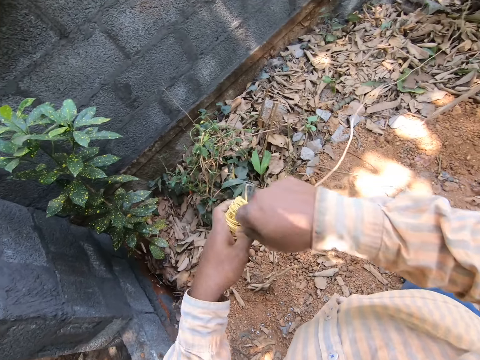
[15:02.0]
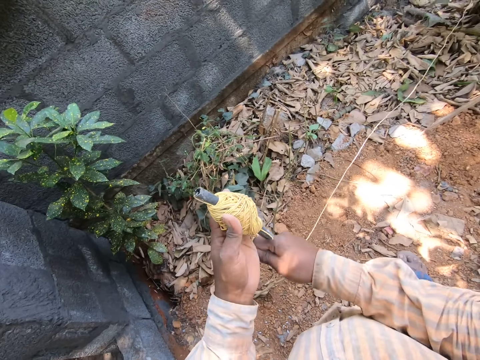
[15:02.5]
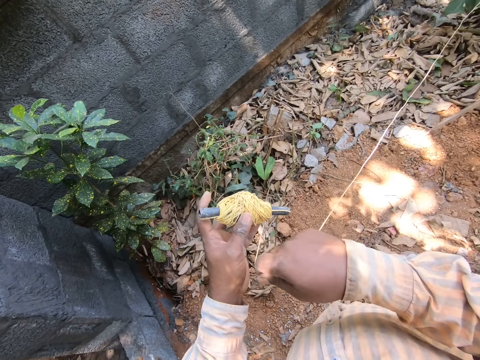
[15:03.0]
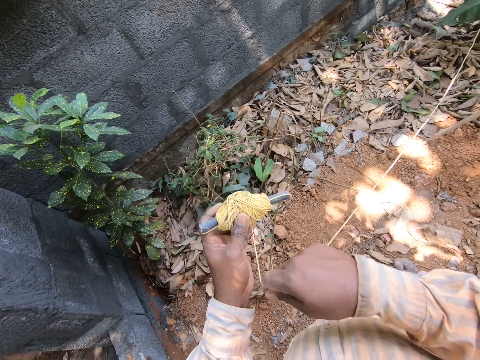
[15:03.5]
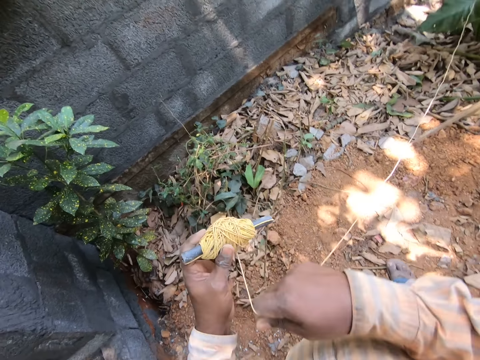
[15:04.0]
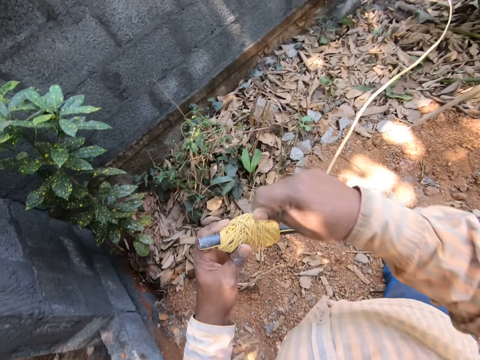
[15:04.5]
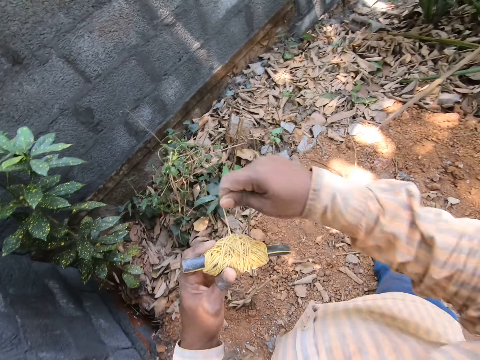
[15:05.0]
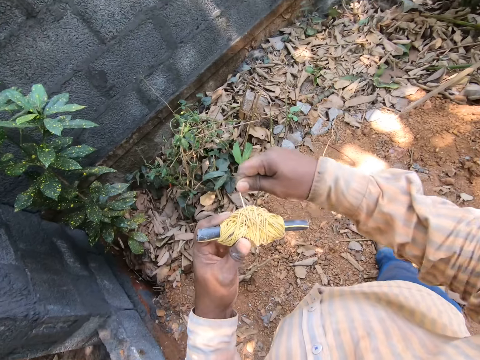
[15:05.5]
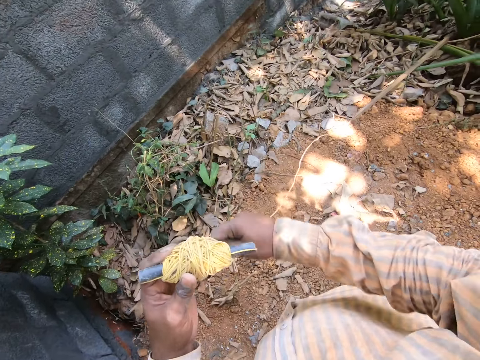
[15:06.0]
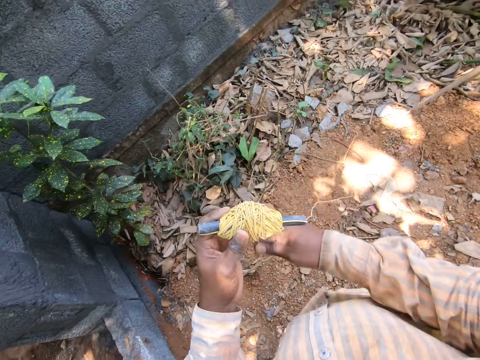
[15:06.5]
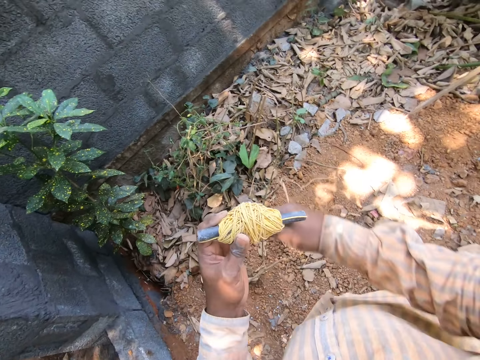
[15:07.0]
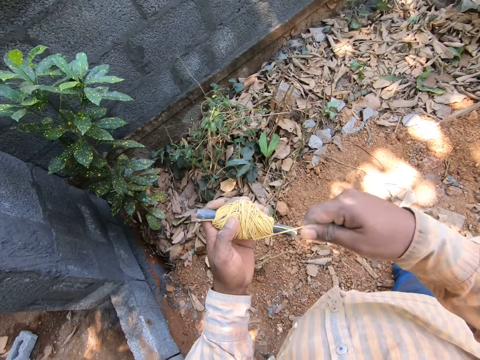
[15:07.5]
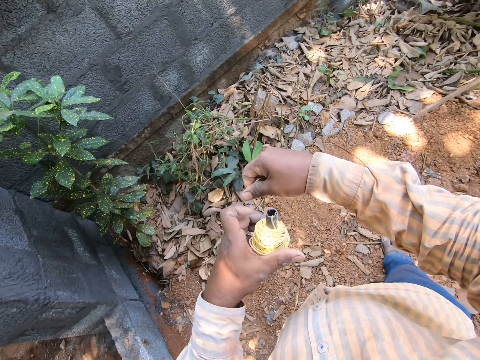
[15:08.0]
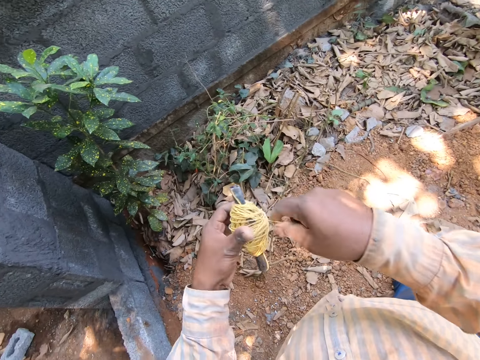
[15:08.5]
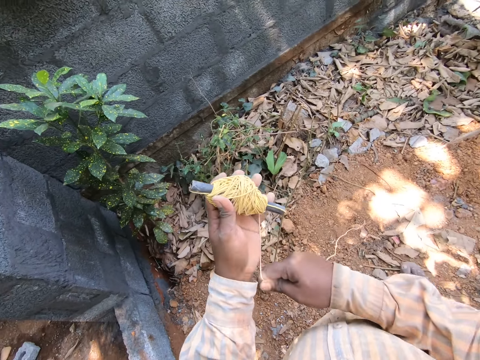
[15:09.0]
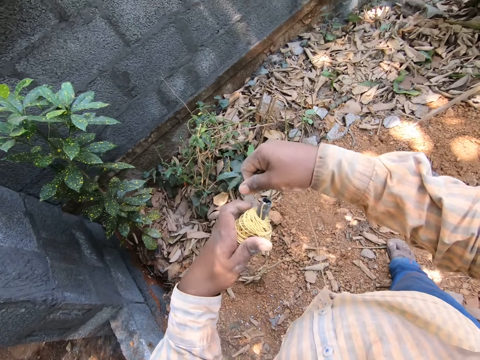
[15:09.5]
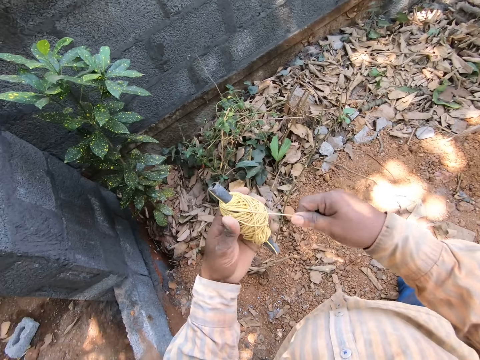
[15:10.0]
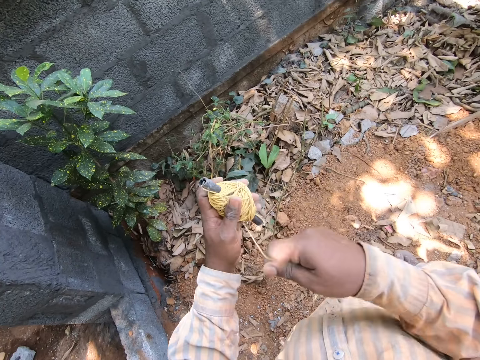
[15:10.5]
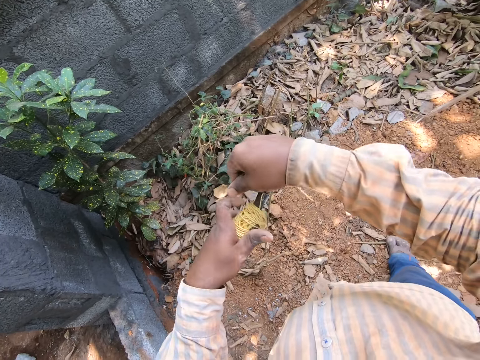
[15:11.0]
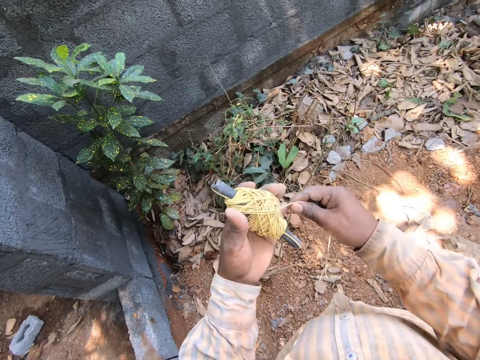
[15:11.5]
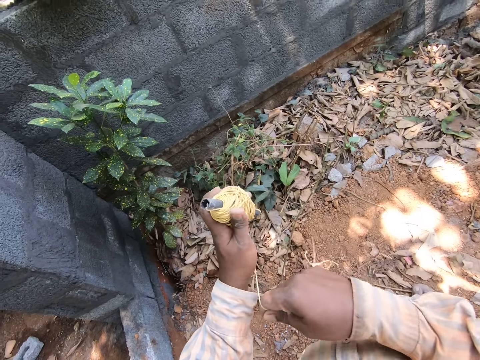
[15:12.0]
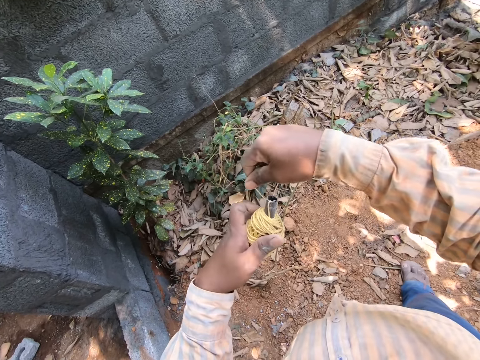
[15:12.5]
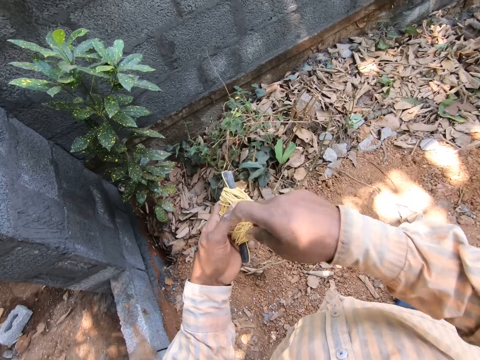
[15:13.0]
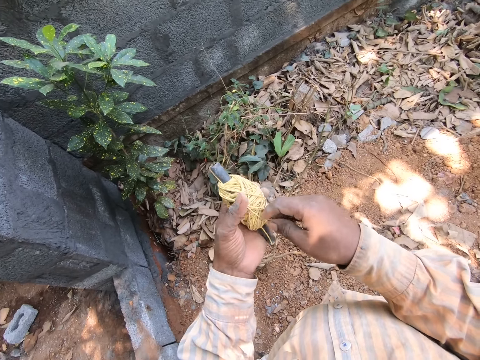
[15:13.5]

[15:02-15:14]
The camera wearer folds the thread.

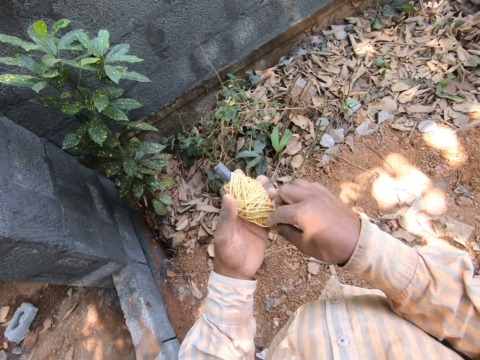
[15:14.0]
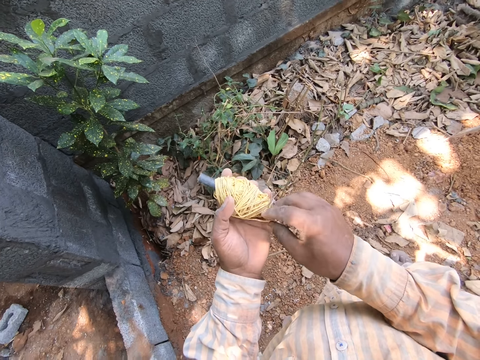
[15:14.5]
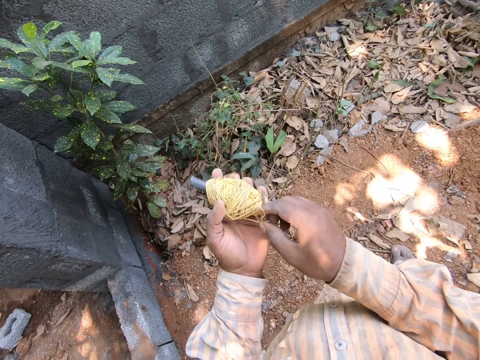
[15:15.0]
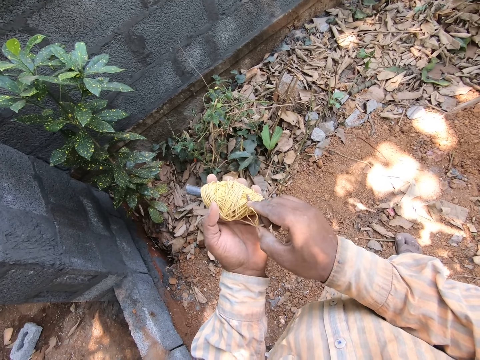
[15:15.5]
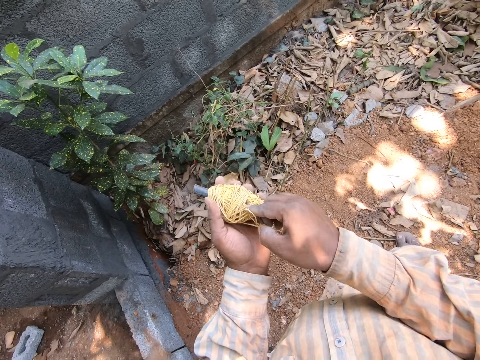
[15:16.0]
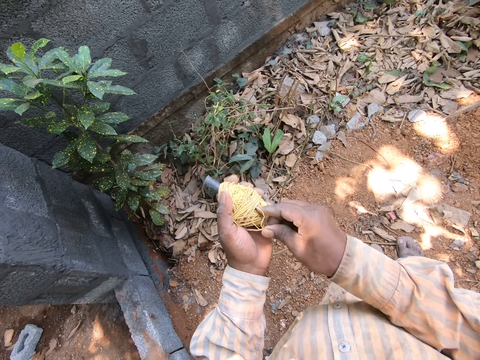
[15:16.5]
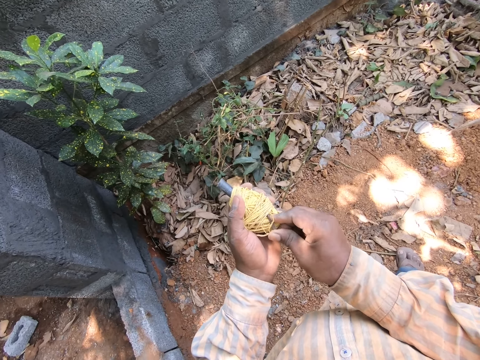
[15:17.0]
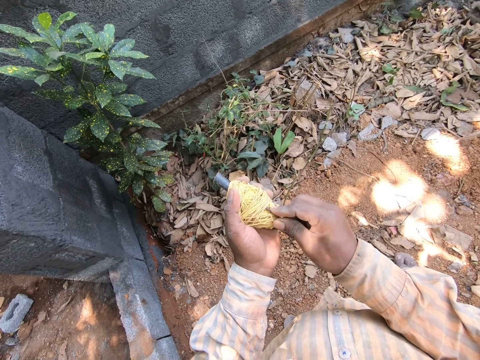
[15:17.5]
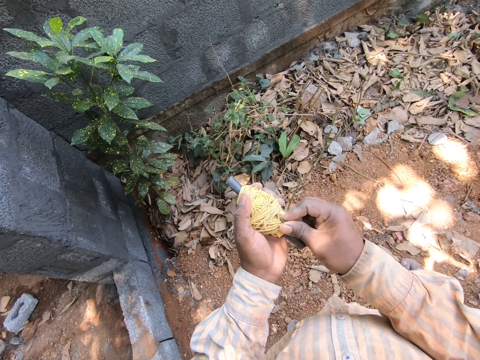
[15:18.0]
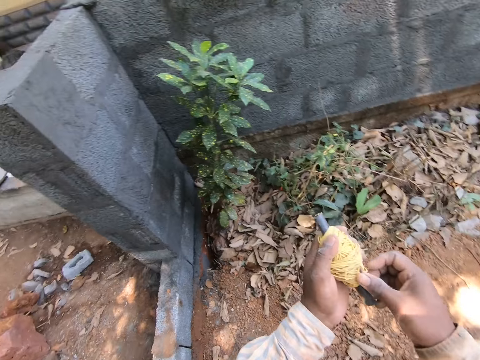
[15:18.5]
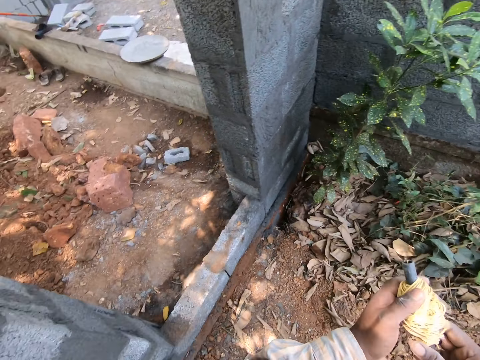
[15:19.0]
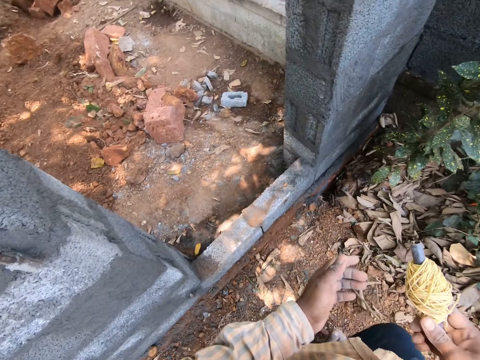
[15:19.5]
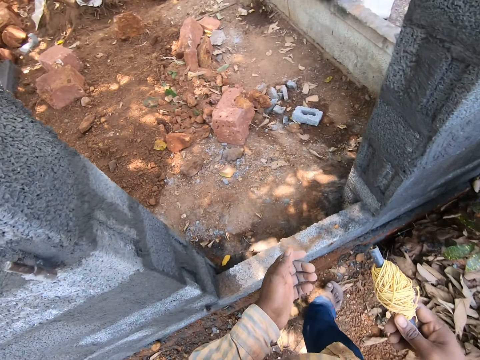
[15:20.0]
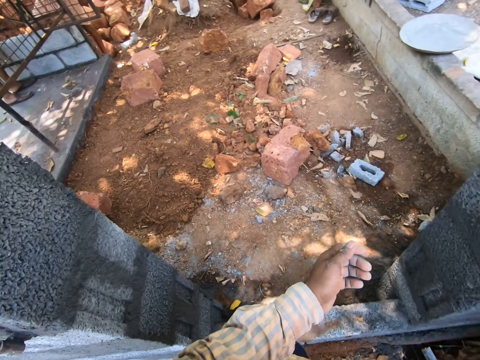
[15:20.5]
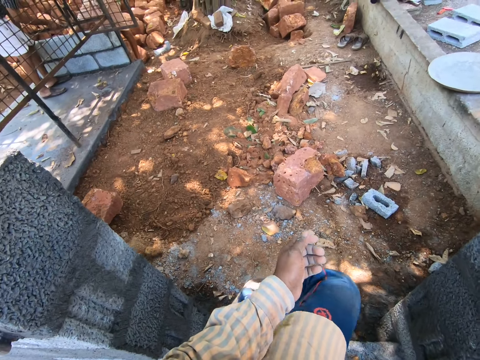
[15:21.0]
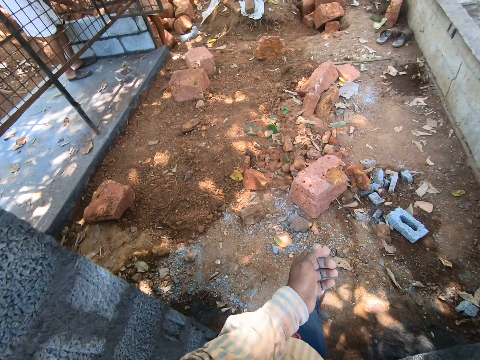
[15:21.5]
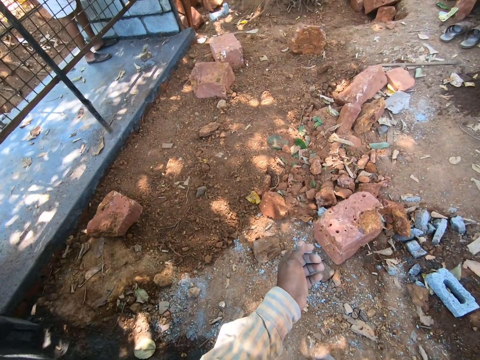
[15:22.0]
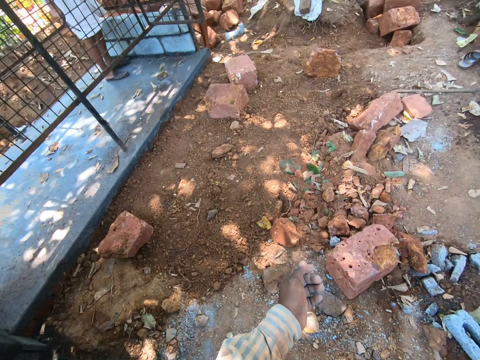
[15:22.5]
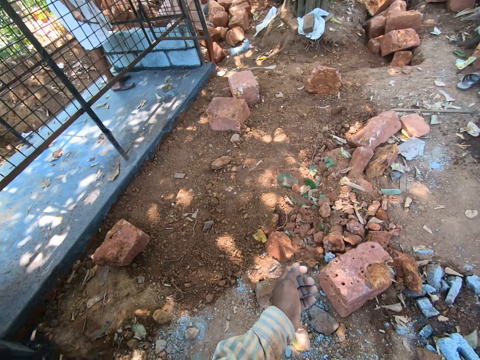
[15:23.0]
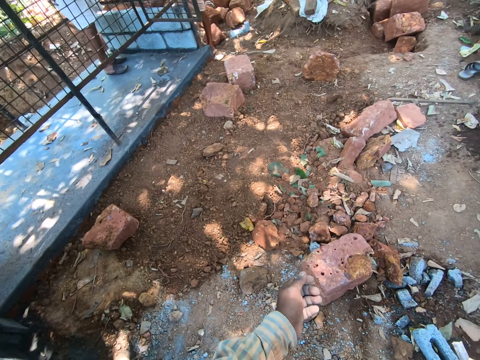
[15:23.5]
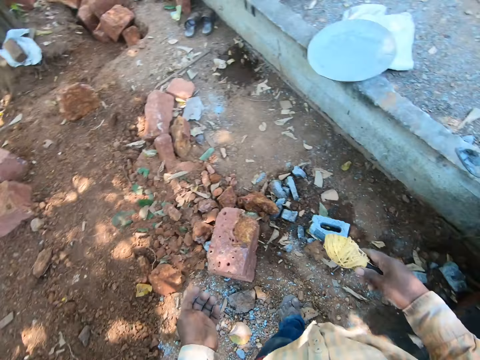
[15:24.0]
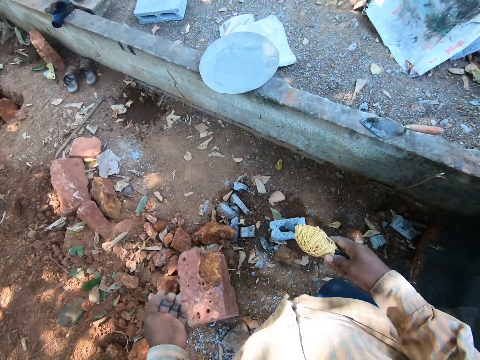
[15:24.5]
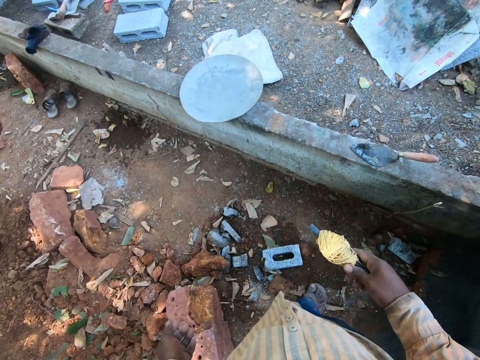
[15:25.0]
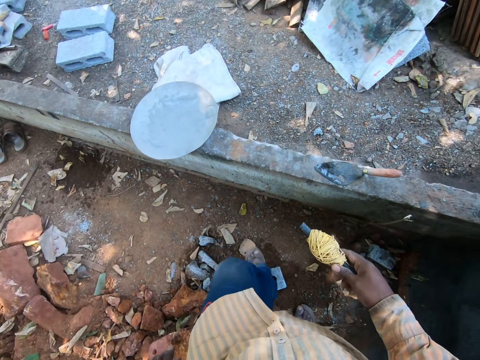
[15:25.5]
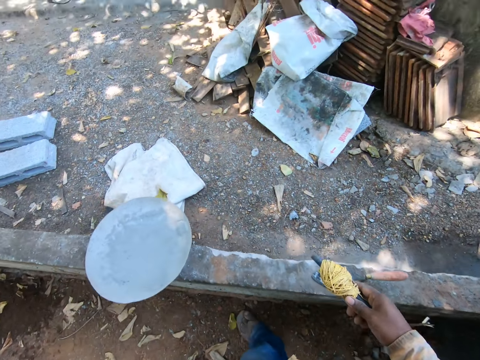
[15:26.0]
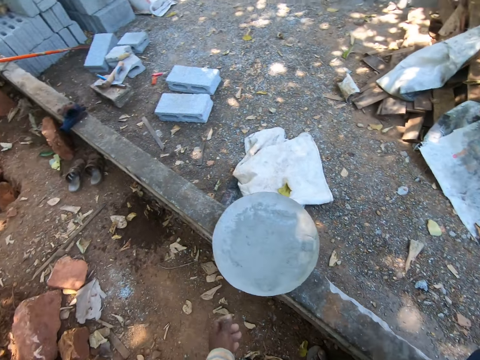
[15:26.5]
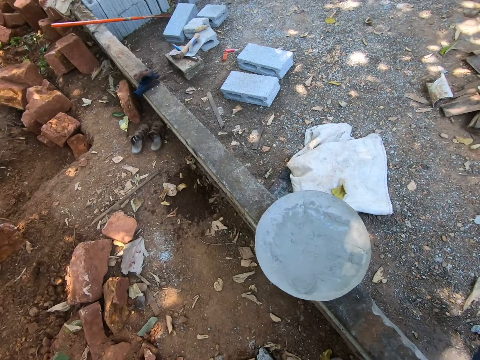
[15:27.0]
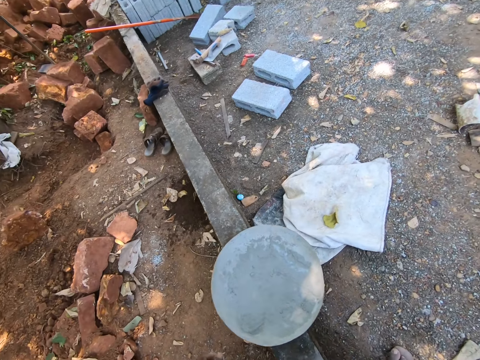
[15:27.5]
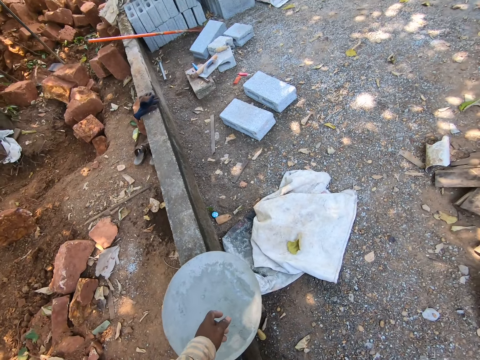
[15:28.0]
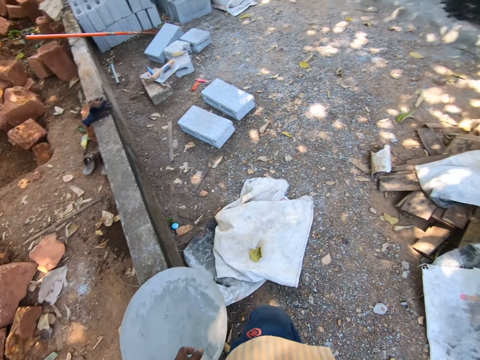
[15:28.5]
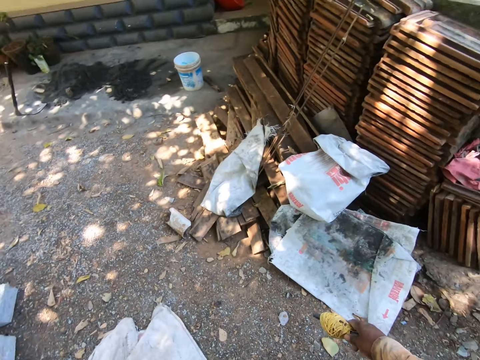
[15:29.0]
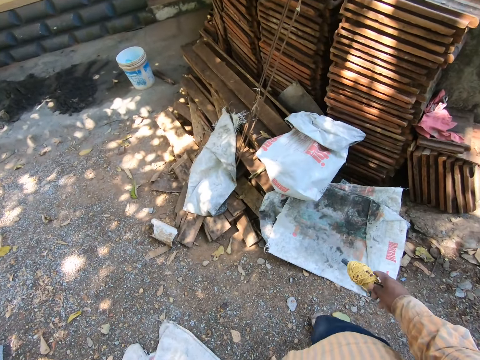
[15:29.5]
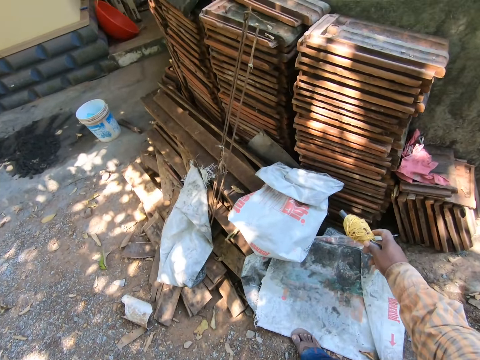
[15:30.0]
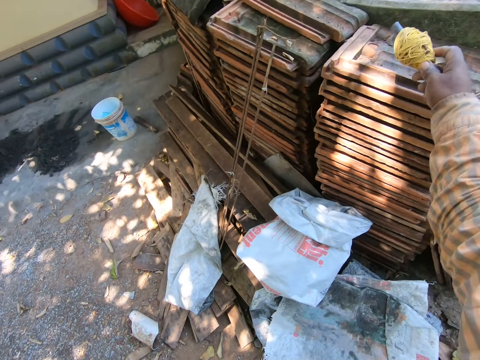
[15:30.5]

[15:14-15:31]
The camera wearer fixes the thread on the yarn. They walk.
